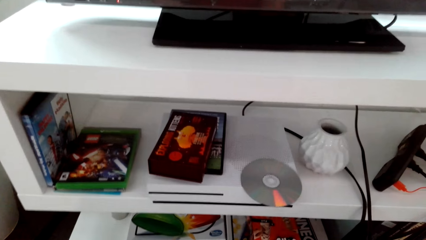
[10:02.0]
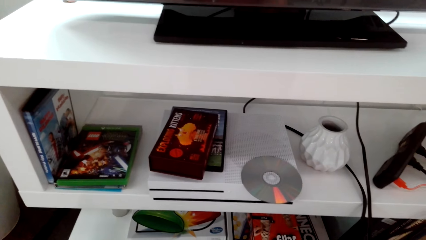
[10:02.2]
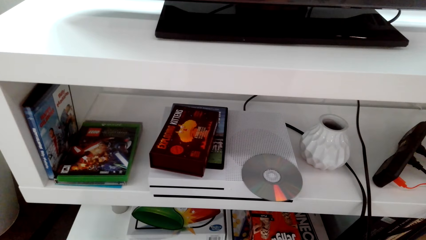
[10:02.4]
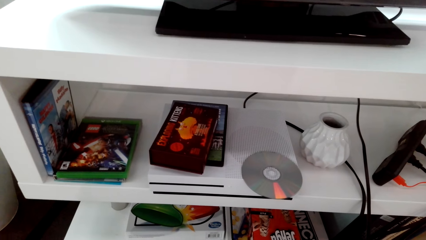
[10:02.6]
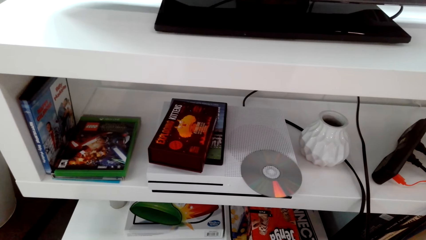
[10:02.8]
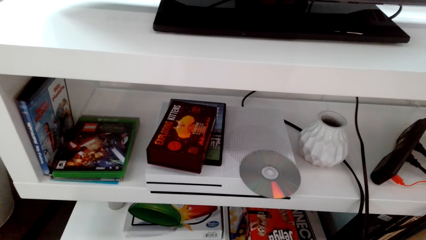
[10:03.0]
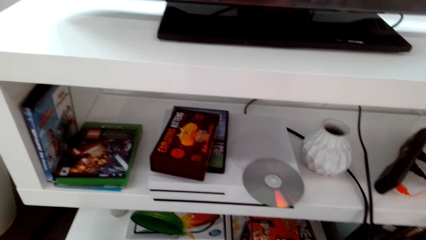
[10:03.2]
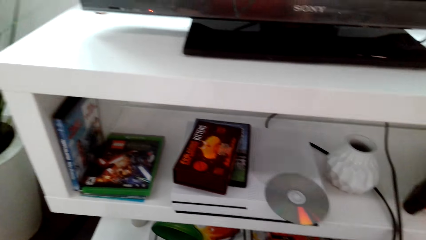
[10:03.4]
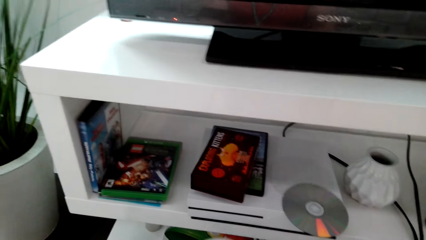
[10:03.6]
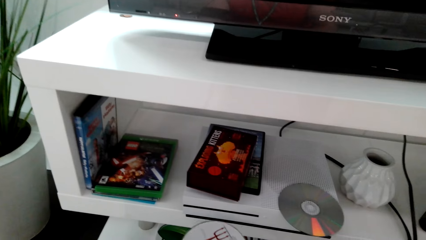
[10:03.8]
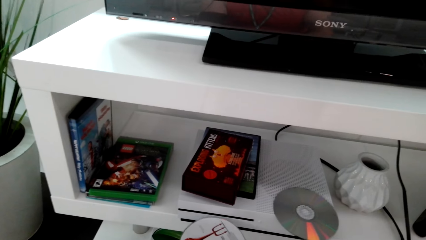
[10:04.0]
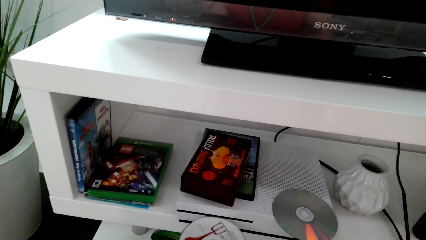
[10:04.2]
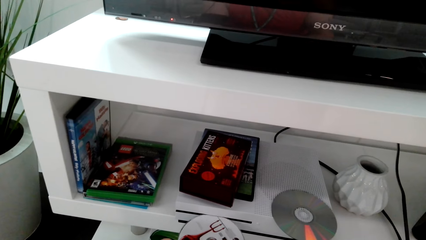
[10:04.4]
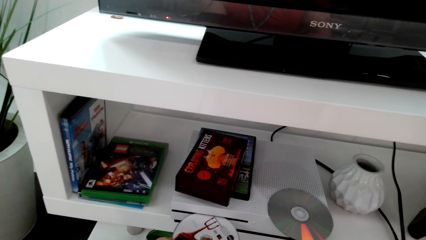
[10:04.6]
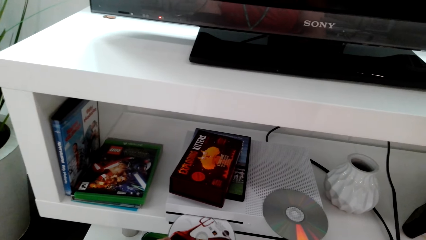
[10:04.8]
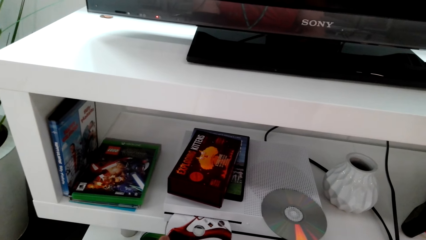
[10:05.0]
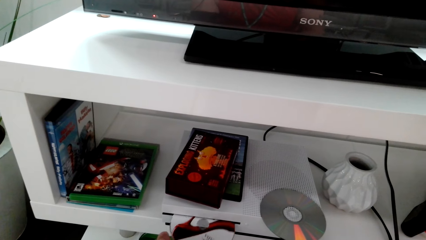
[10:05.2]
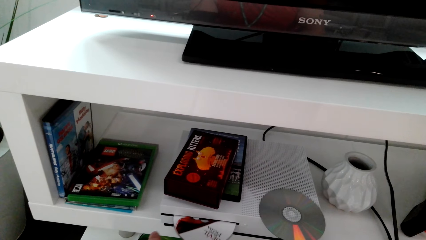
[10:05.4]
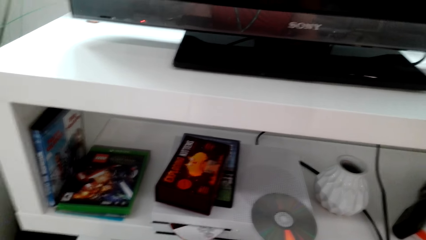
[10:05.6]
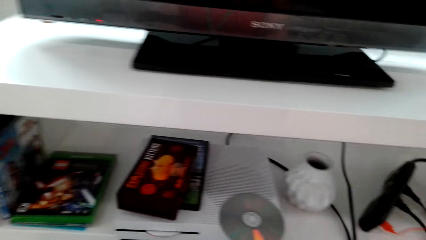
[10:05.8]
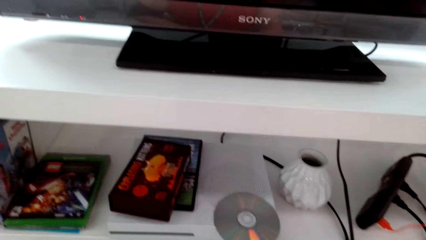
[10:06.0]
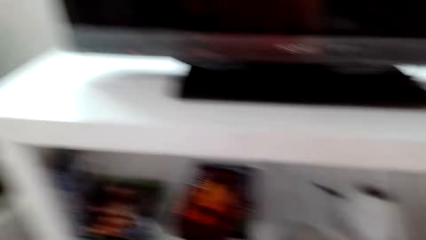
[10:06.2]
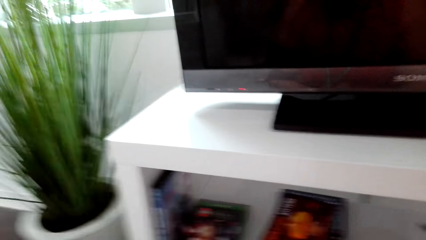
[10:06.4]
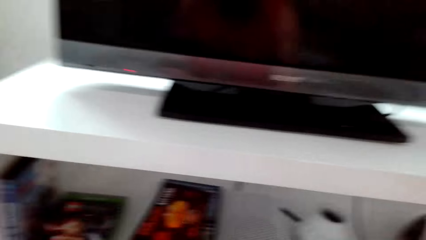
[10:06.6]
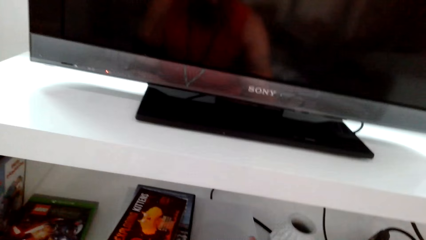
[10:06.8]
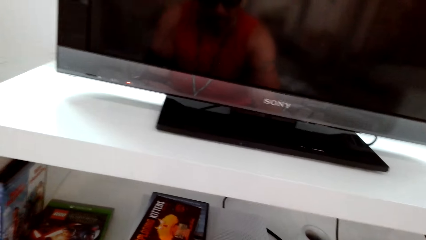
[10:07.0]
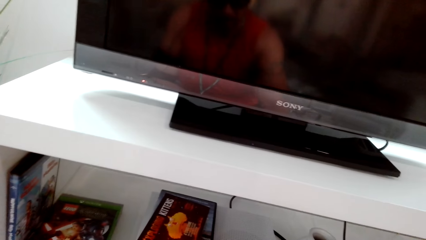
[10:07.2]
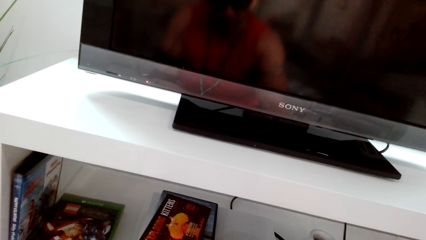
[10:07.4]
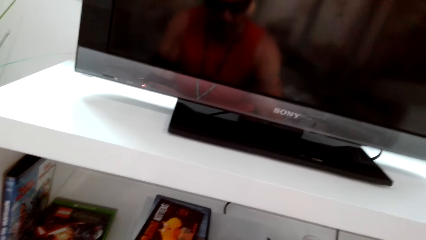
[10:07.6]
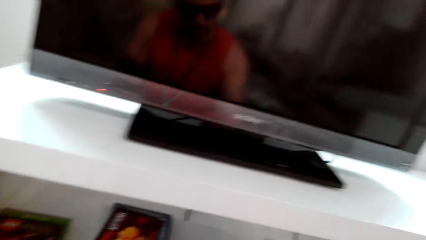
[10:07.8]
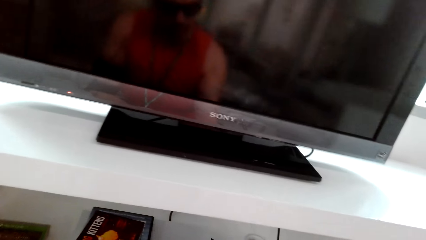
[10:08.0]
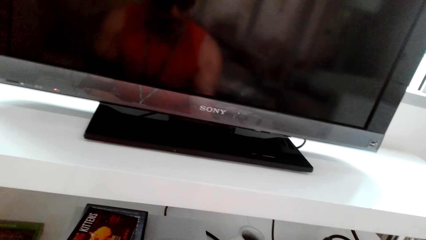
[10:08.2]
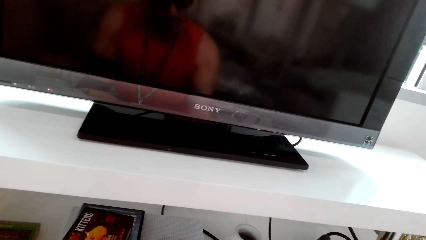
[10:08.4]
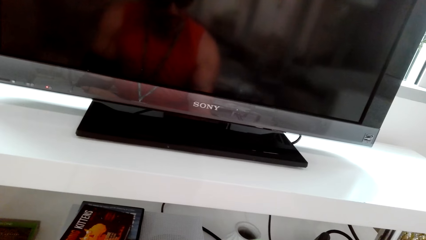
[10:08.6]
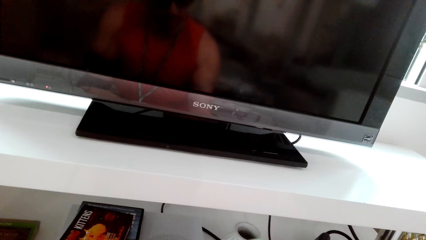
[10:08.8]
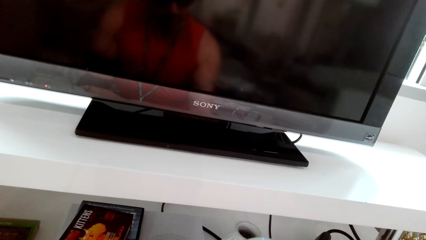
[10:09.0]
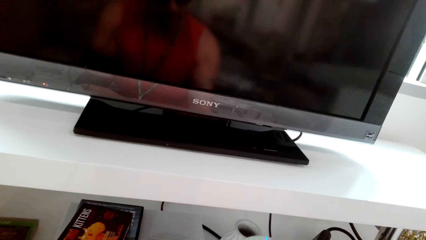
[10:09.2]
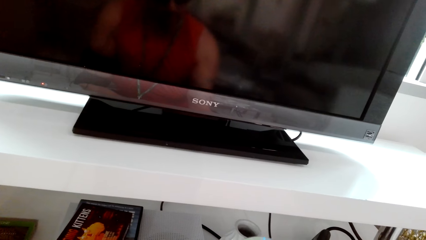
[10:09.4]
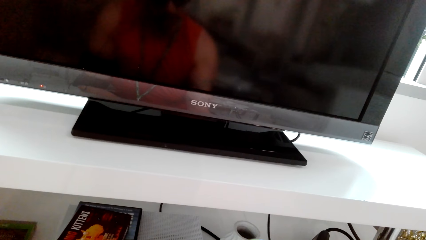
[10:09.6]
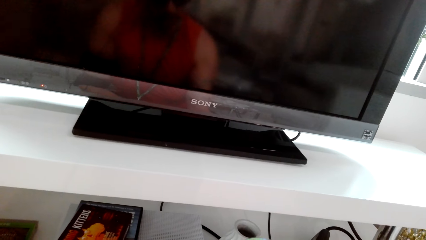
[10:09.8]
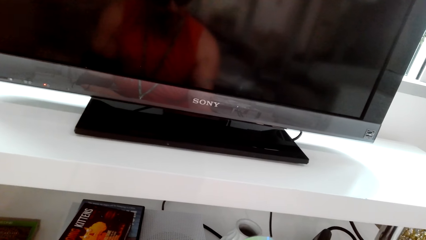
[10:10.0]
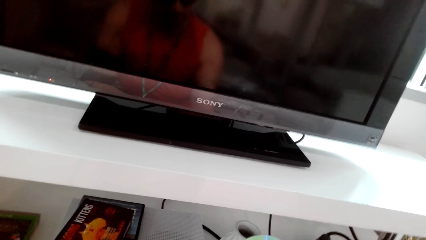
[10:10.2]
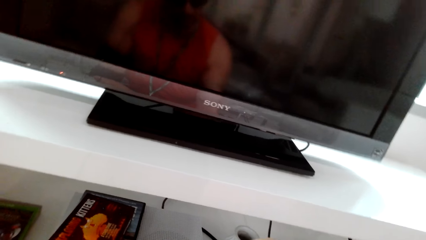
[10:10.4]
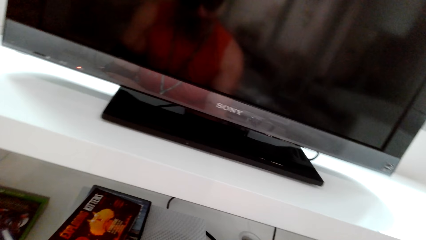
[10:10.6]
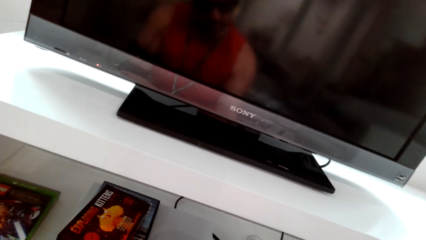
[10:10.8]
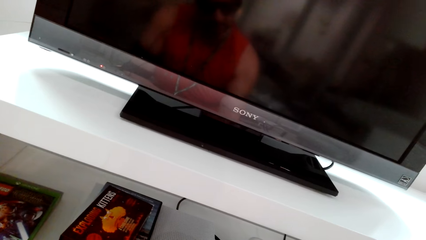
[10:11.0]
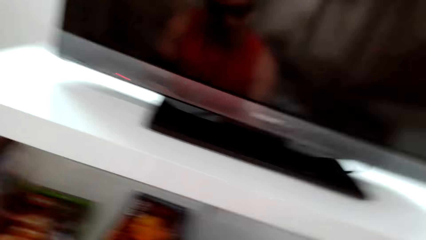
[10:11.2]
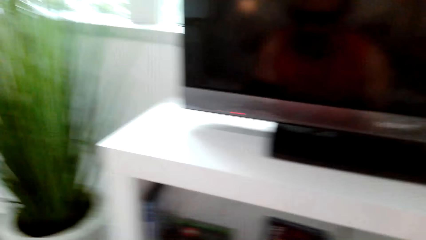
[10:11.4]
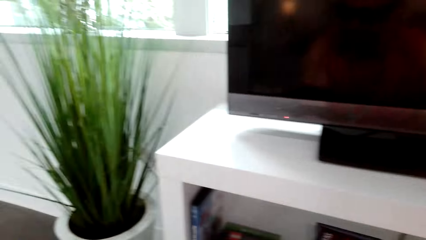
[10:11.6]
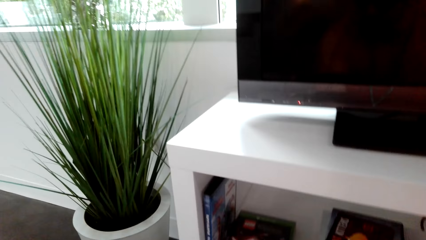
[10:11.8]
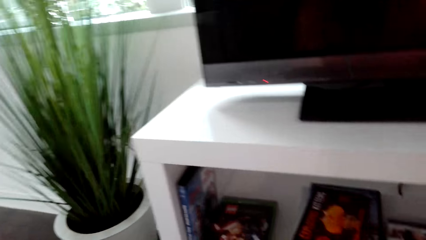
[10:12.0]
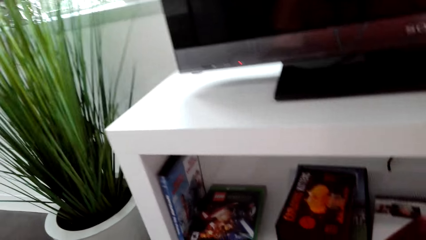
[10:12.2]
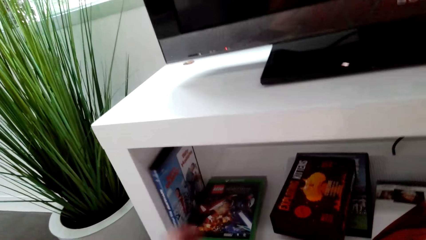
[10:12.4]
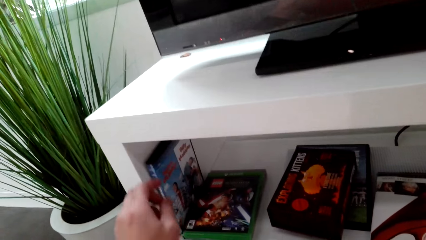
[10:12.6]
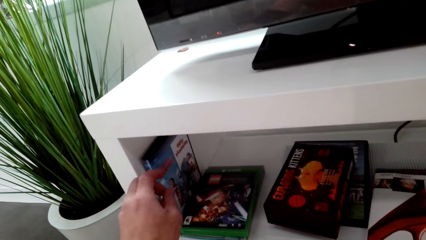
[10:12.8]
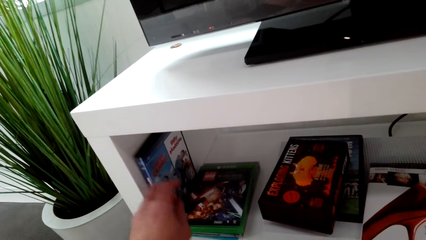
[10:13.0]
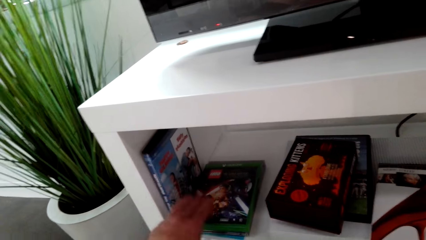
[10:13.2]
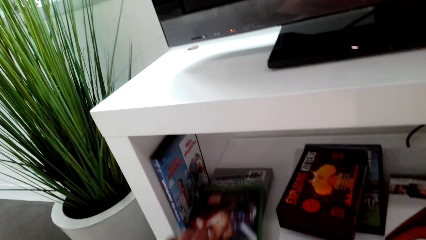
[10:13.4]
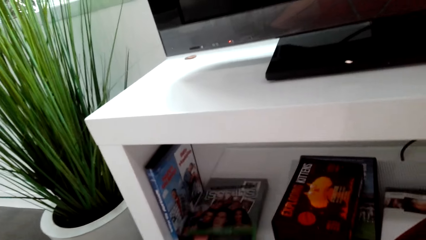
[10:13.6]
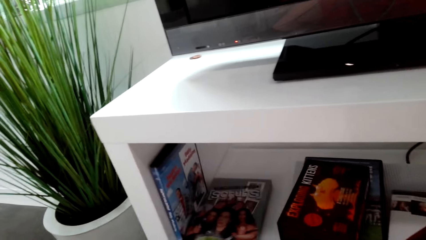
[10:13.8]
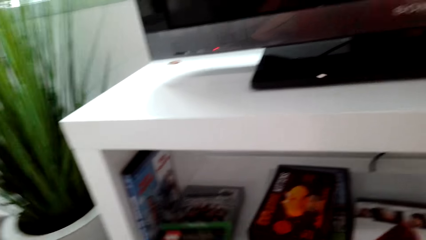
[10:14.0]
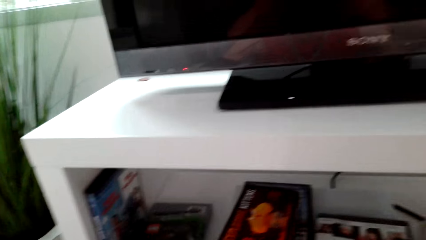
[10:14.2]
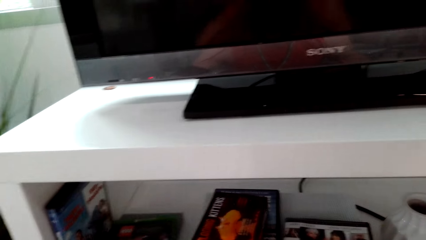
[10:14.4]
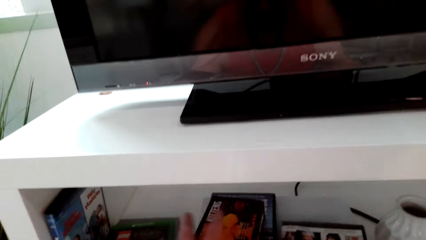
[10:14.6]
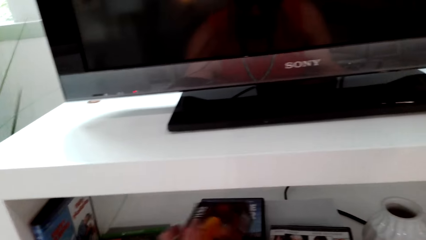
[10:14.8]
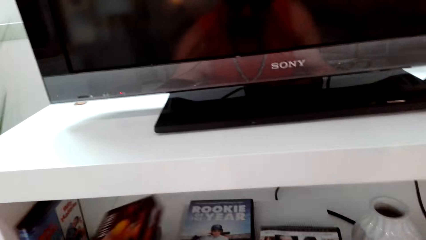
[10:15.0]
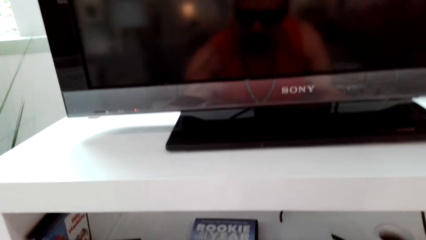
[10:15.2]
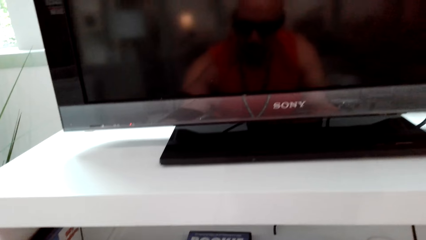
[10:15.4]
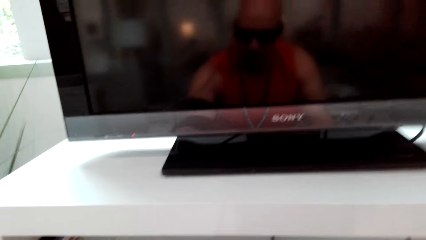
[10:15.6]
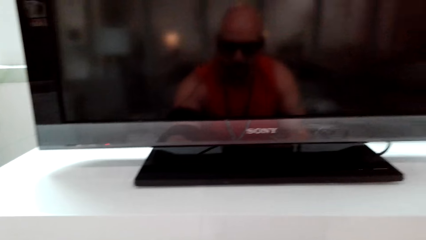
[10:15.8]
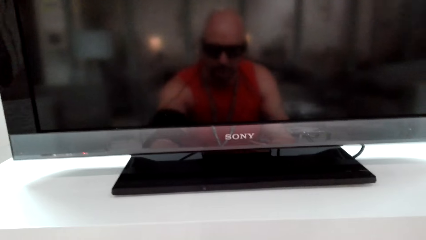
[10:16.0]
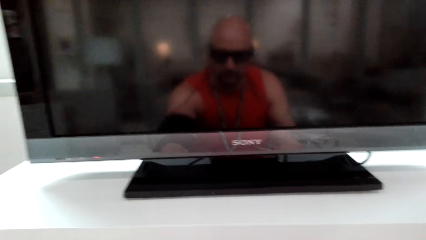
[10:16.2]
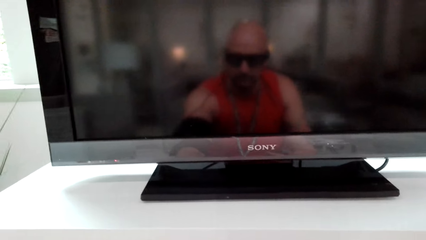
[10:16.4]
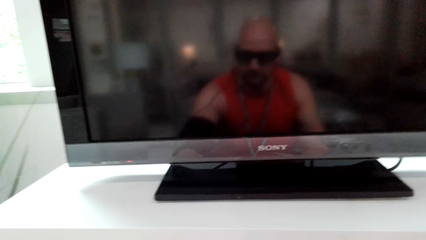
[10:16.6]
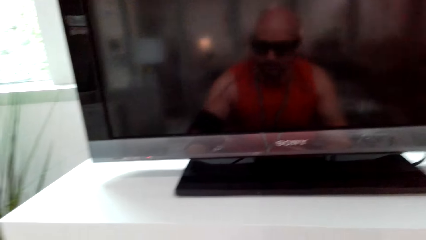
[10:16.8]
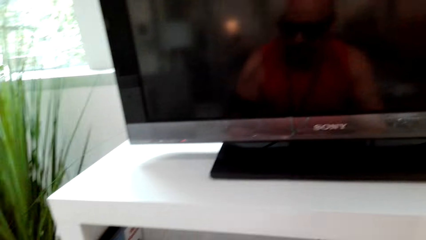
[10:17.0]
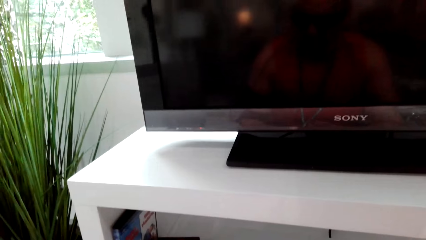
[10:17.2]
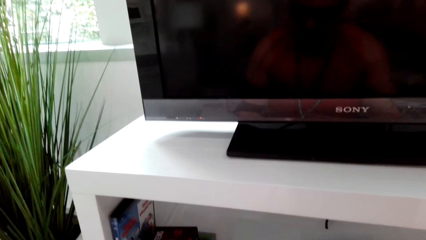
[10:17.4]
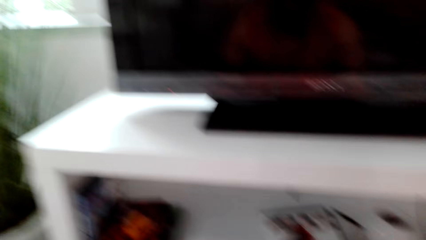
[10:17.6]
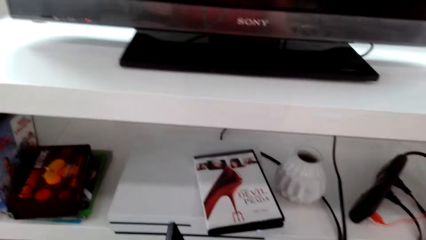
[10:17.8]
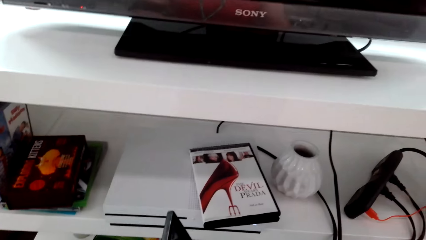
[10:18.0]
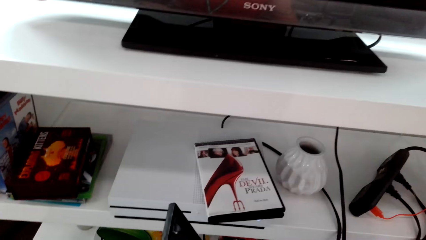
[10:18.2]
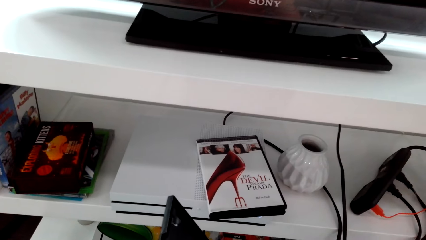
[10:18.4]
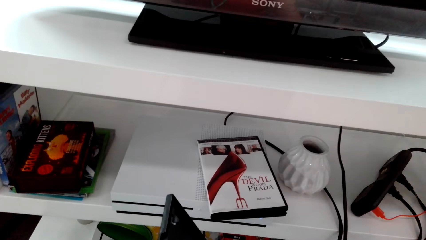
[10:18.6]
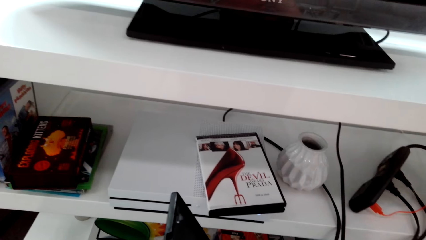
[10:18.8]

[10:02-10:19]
The camera wearer puts the CD inside the DVD player. They look around. They put the CD case down. They pick up a CD on the TV stand.
